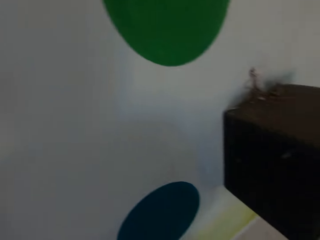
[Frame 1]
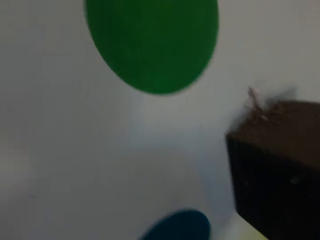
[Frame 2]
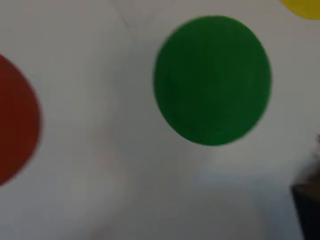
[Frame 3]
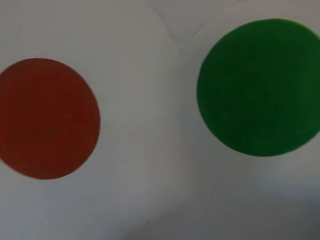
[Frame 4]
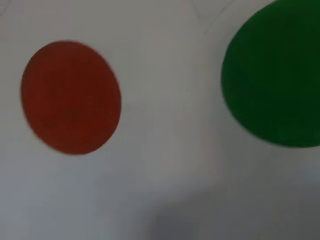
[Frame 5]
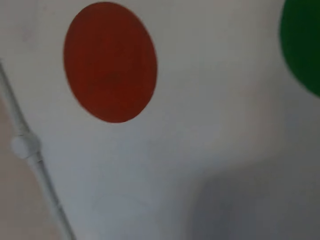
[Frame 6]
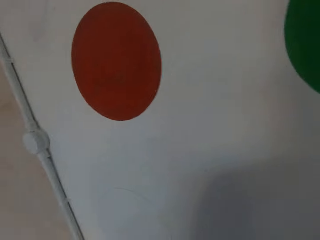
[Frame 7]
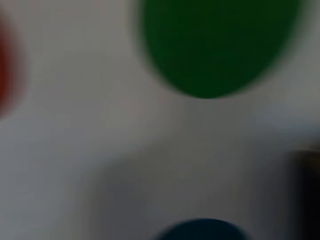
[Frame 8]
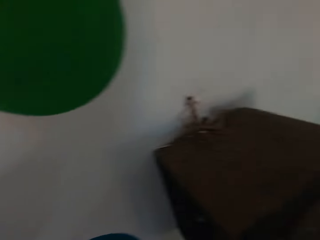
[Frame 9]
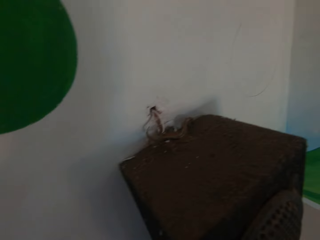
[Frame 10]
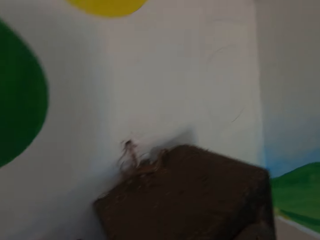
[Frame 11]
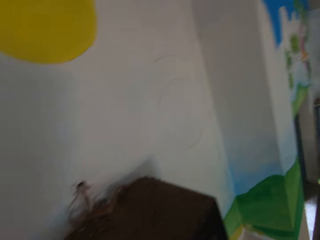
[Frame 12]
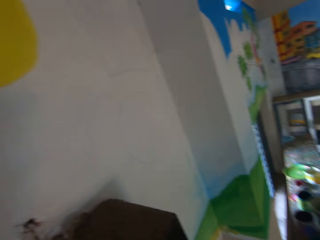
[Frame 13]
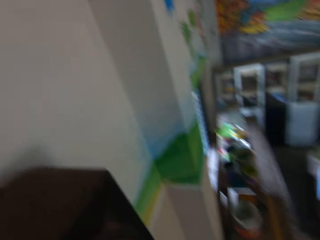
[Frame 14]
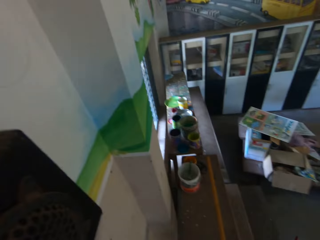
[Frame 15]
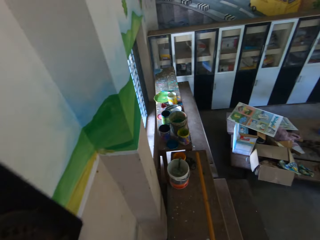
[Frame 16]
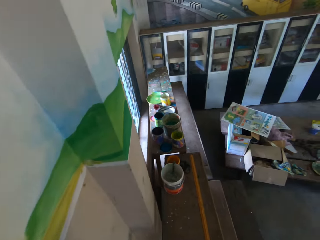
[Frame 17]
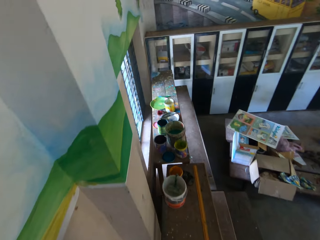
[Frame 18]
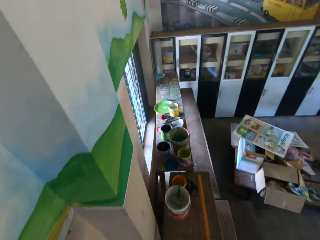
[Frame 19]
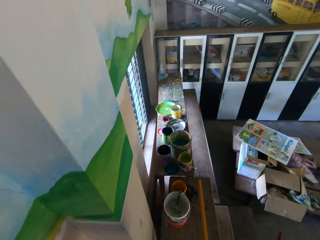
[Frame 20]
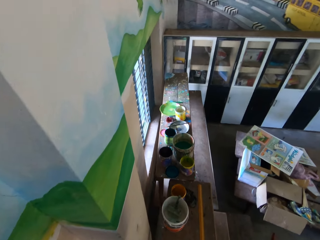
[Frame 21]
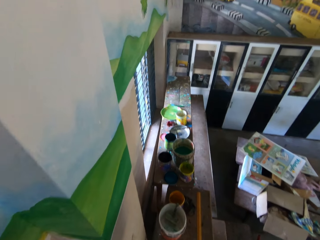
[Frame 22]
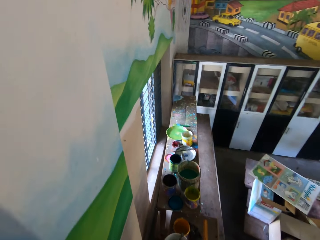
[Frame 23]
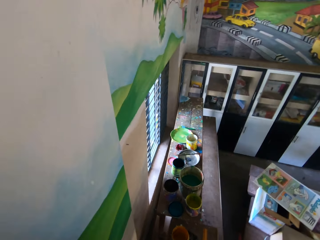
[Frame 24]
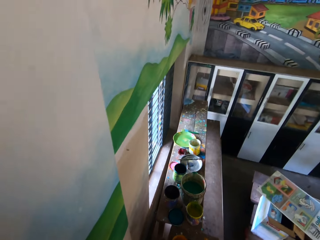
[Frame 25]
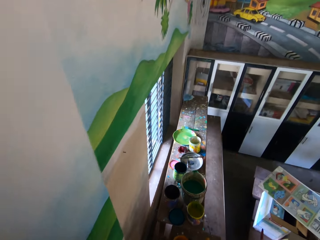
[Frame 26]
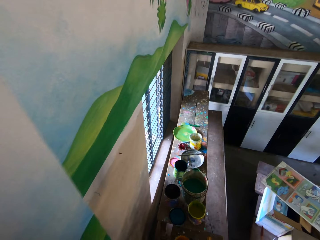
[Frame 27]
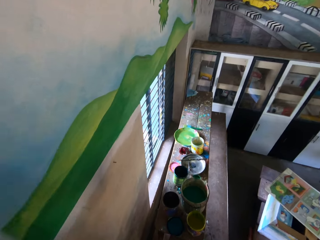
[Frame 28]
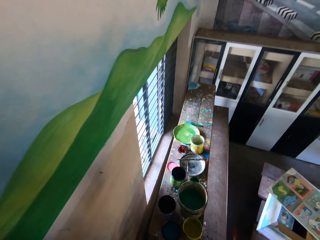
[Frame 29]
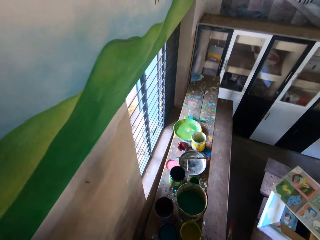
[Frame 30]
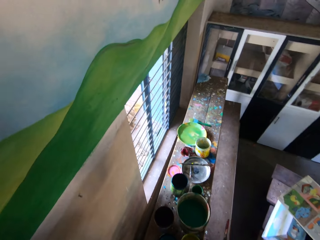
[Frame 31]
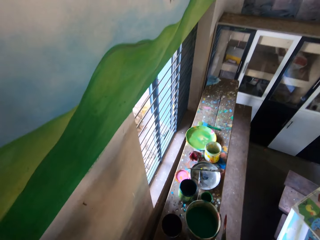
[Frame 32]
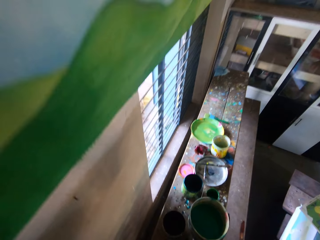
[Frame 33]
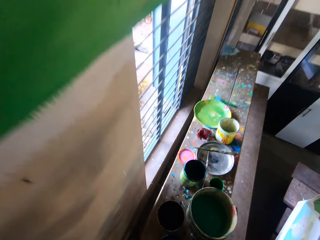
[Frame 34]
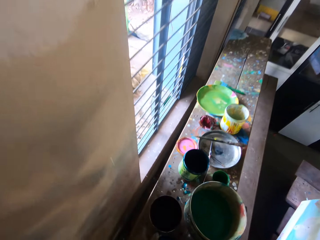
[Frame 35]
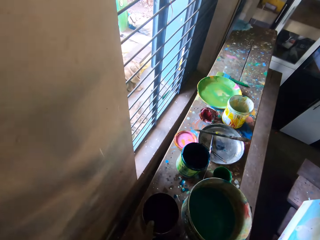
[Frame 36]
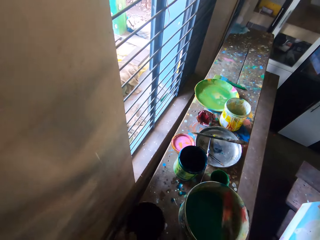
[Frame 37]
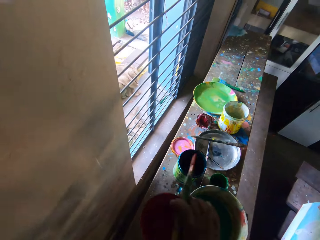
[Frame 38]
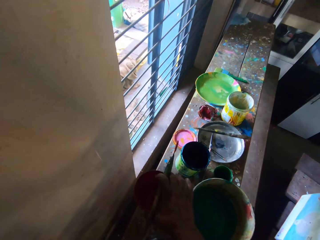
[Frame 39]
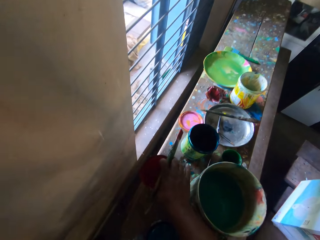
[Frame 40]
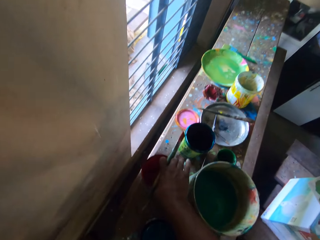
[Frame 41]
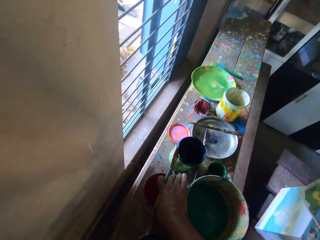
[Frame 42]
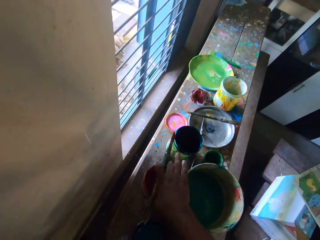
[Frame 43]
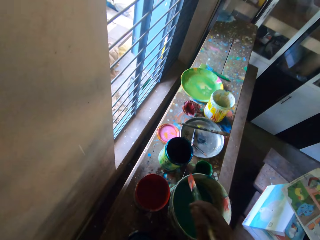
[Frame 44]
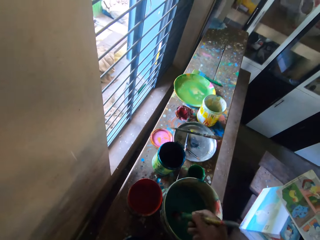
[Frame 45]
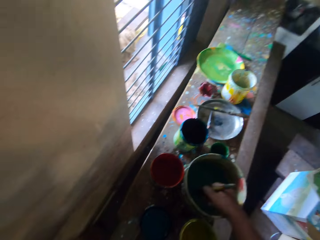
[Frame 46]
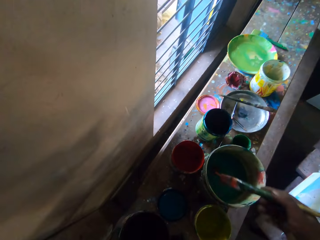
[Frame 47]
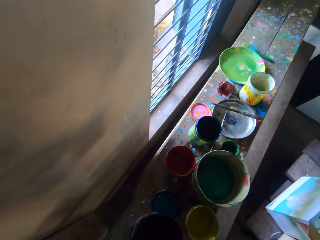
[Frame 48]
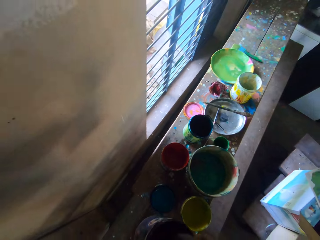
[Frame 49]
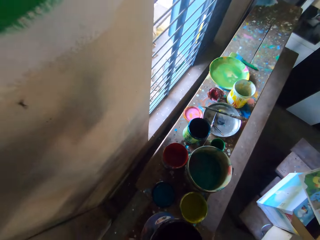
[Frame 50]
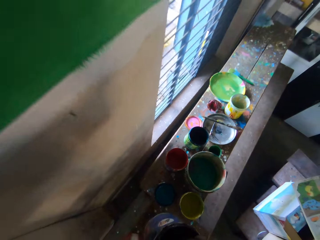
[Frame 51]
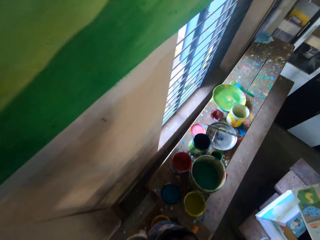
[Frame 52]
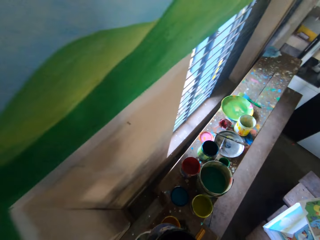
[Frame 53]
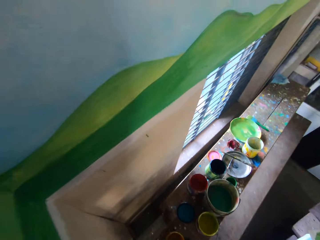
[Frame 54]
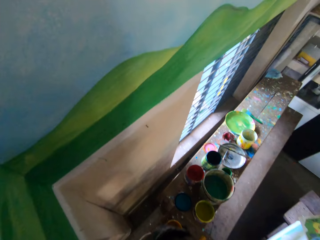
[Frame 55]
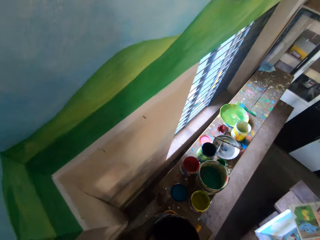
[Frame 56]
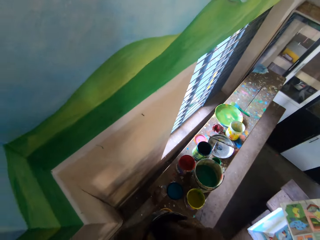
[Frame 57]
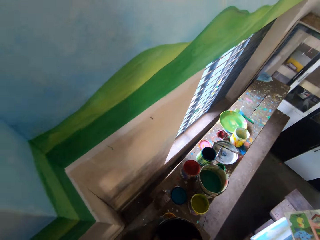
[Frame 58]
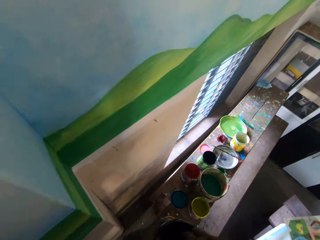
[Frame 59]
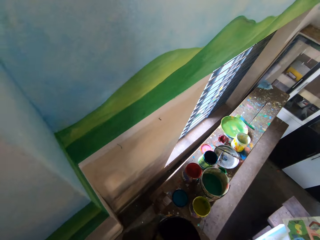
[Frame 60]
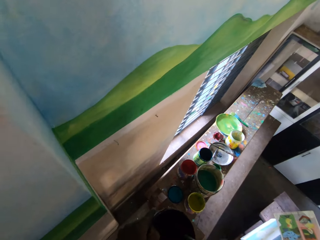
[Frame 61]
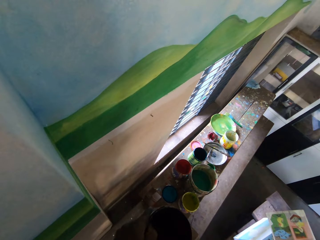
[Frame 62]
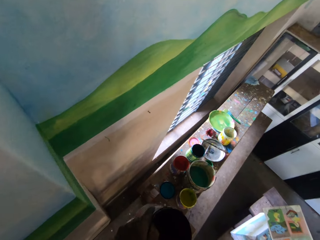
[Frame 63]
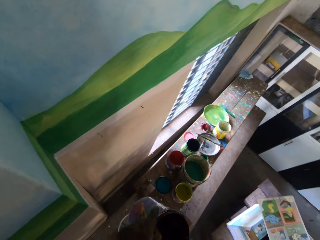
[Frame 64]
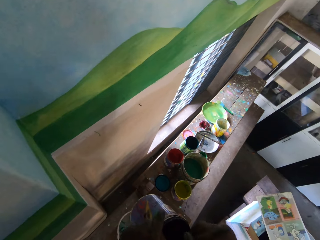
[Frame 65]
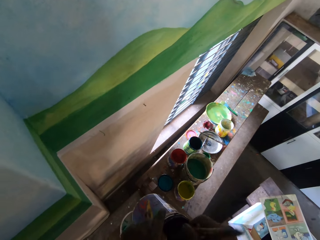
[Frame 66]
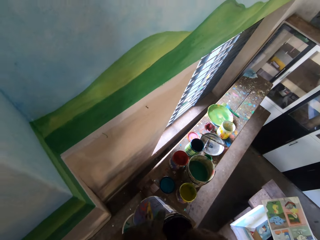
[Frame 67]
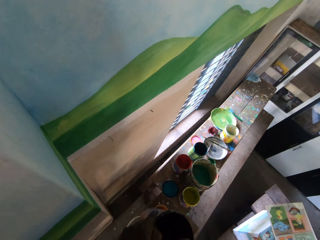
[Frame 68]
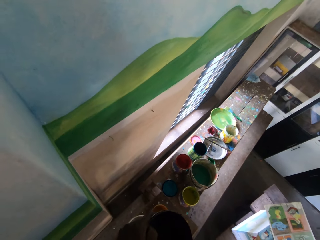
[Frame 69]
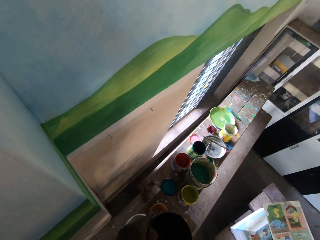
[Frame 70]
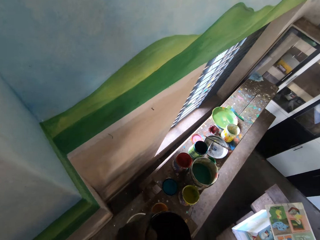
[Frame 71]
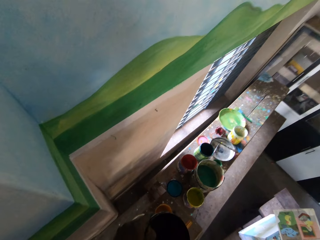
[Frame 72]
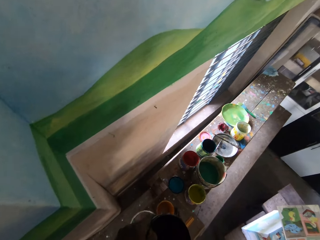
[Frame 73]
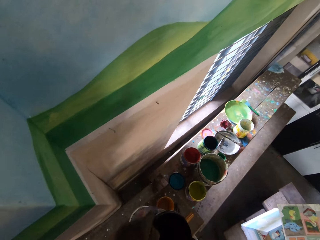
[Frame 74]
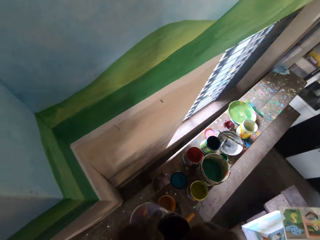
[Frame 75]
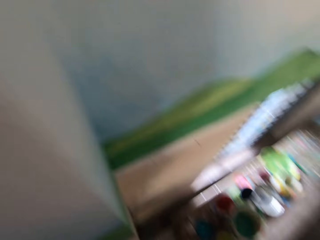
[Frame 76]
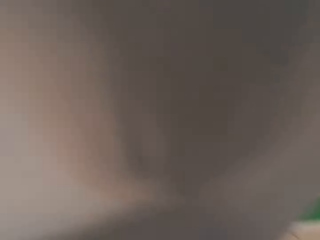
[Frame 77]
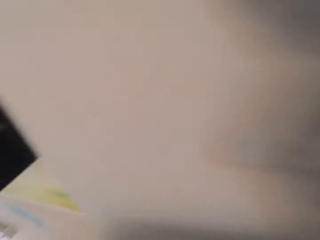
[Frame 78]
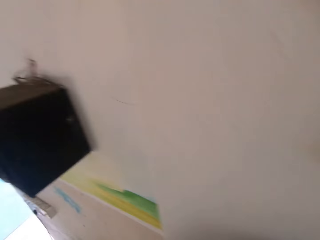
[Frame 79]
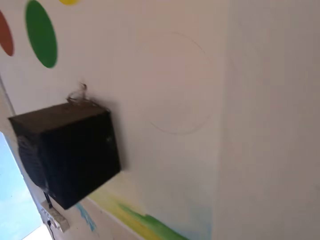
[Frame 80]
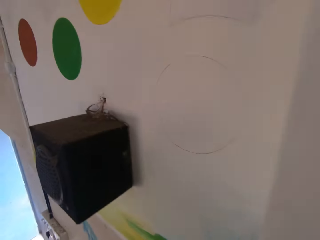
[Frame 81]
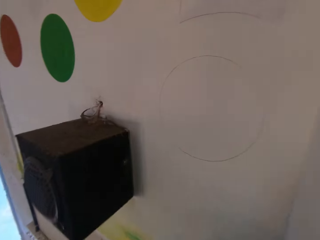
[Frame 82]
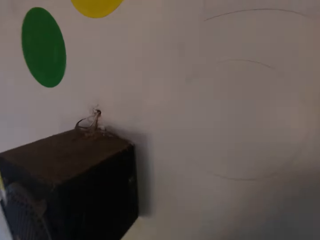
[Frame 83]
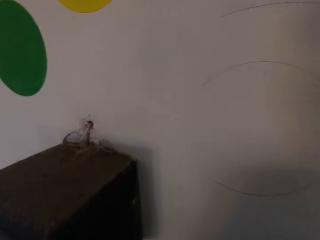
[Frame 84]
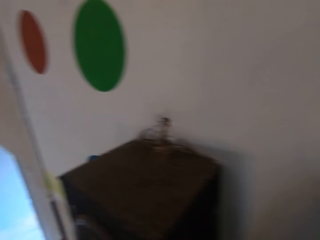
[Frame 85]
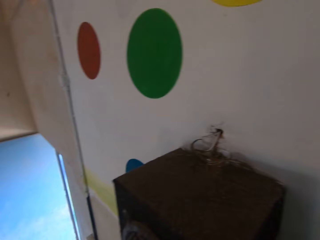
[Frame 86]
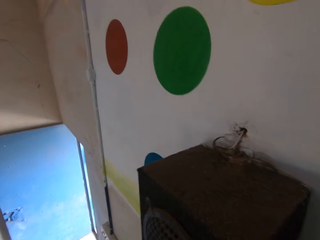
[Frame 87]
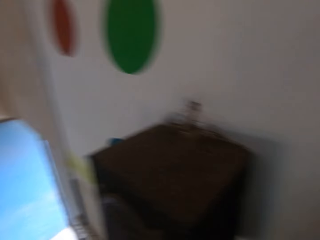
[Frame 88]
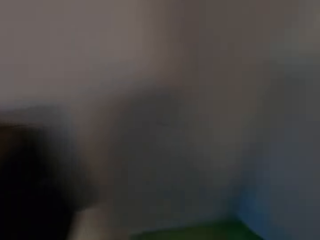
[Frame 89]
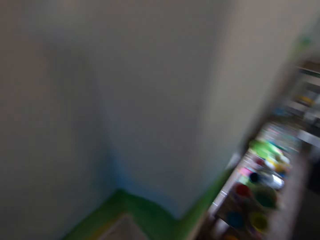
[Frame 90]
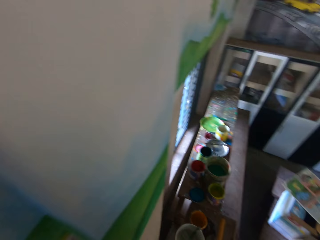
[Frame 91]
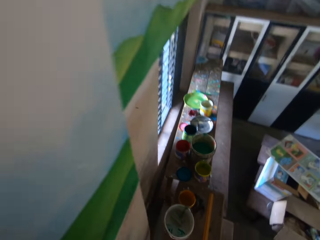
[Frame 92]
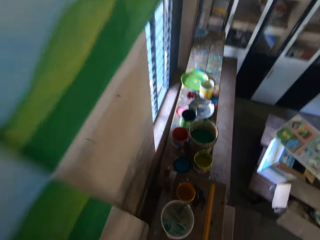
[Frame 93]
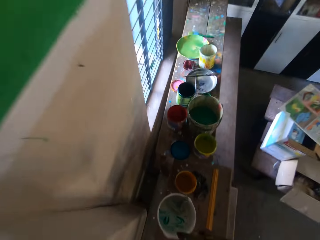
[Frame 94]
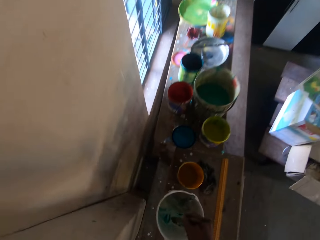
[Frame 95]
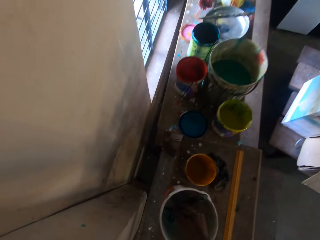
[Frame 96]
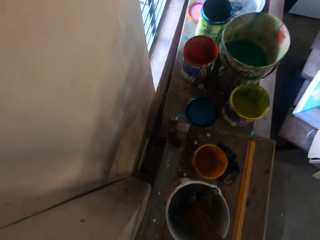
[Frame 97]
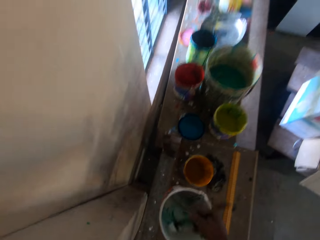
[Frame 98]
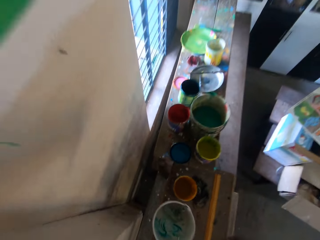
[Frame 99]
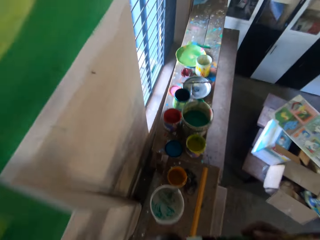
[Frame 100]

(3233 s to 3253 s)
The camera wearer stares around the room. He lifts a paint container on the table with his left hand. He drops the paint container in his right hand on the table. He dips the paintbrush in his right hand into the paint container on the table. He dips the paintbrush in his right hand into the paint container in his left hand. He mixes the paint in the paint container in his left hand with the paintbrush in his right hand. He dips the paintbrush in his right hand into the paint container on the table.

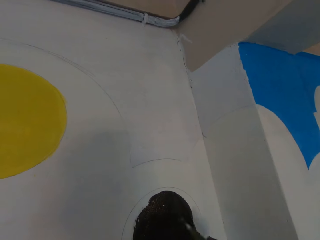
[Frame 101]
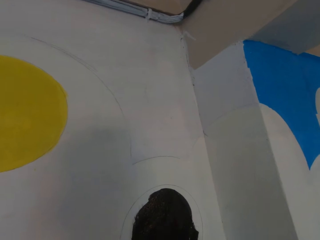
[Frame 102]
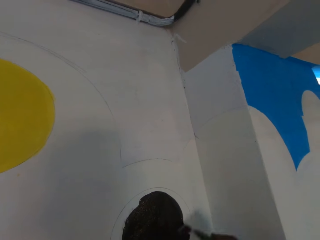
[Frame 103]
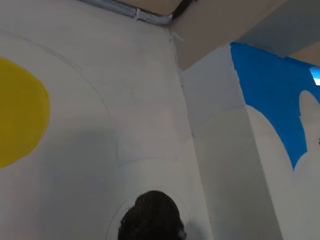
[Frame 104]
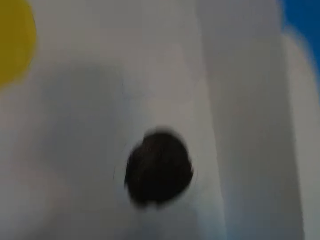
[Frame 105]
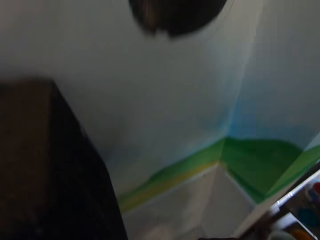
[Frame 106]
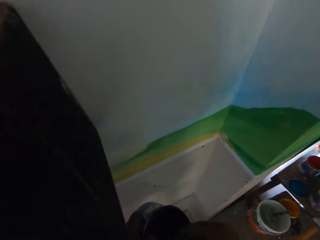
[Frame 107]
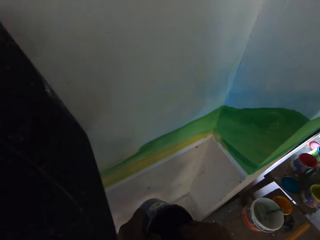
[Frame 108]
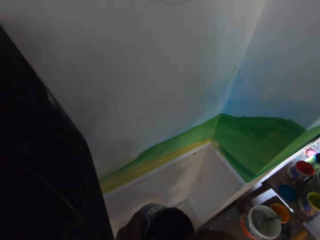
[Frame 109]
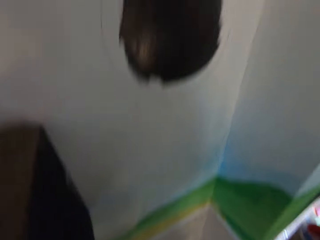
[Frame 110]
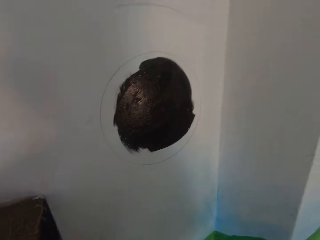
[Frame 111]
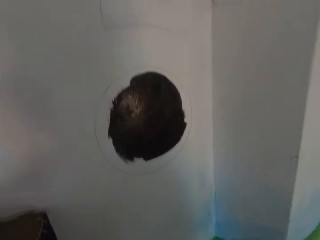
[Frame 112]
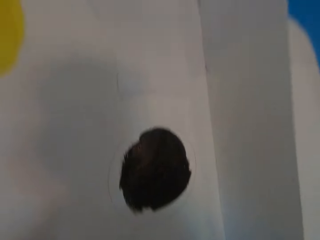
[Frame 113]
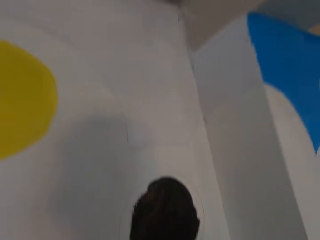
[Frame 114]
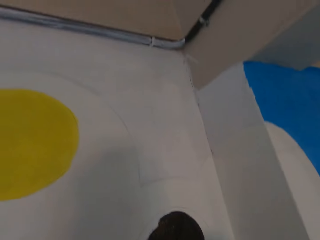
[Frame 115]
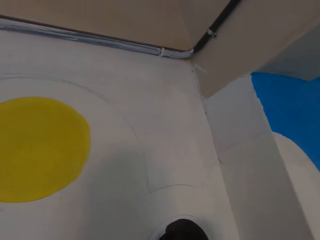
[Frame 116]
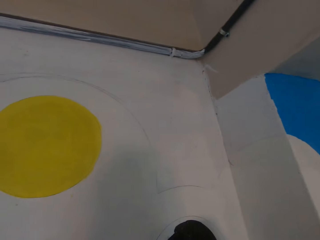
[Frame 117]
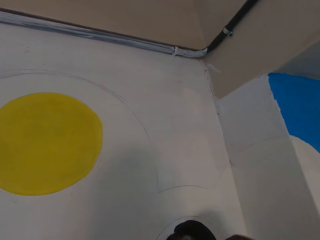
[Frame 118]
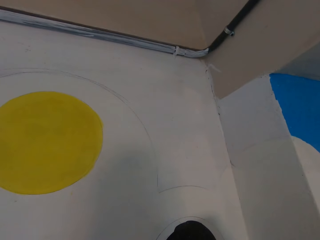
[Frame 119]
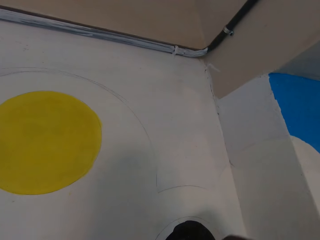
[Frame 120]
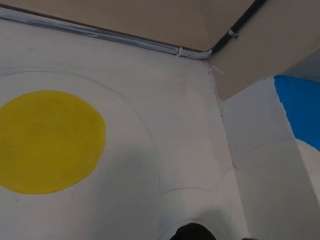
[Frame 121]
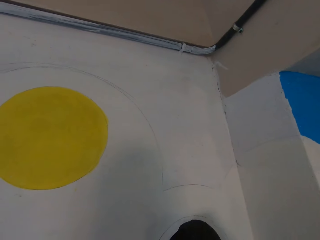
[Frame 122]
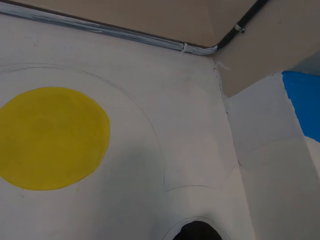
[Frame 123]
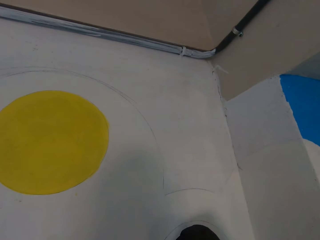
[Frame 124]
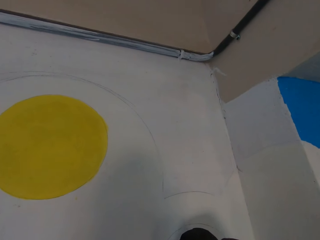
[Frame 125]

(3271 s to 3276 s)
The camera wearer puts a brush in a container. He takes paint from the paint bucket with the brush in his right hand. He paints on the wall with the brush in his right hand.
